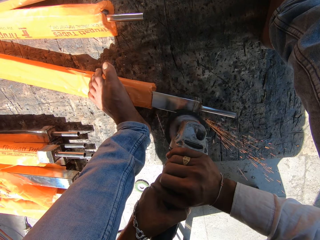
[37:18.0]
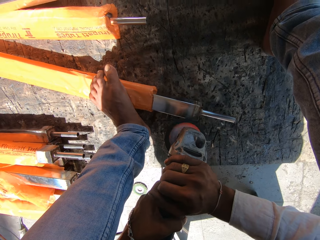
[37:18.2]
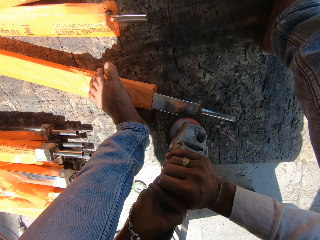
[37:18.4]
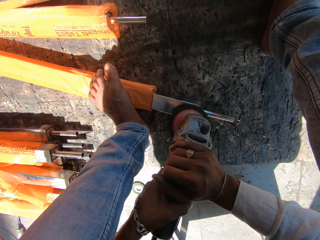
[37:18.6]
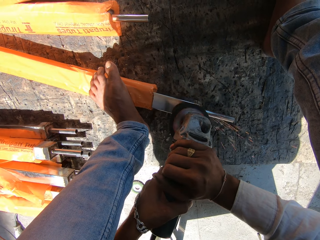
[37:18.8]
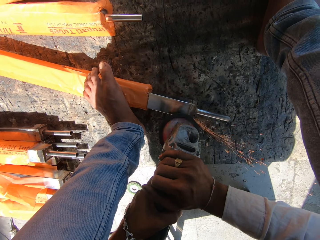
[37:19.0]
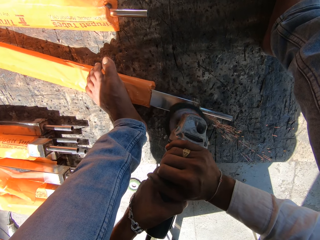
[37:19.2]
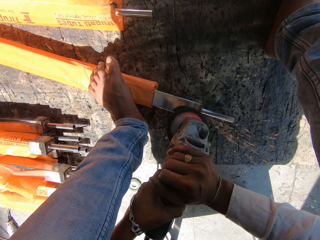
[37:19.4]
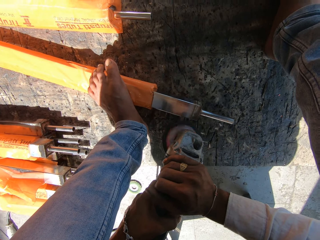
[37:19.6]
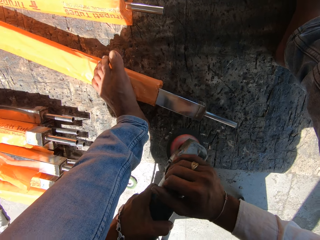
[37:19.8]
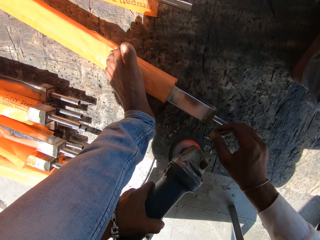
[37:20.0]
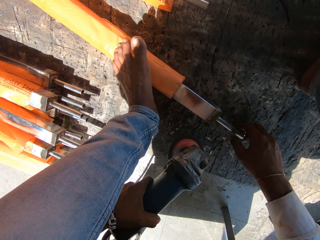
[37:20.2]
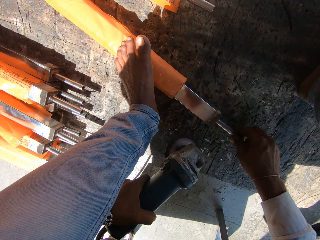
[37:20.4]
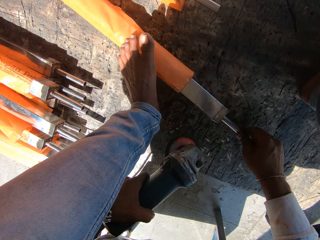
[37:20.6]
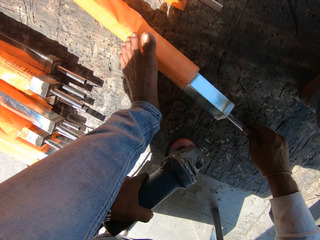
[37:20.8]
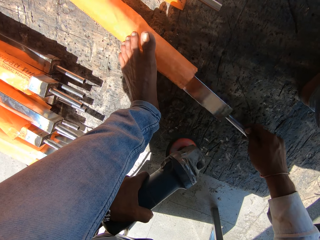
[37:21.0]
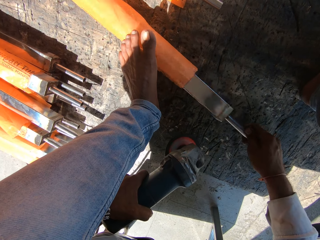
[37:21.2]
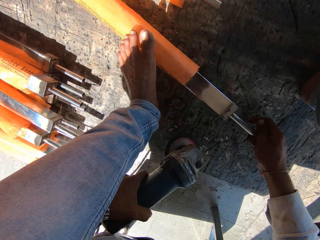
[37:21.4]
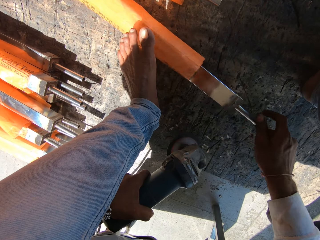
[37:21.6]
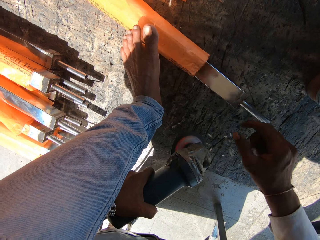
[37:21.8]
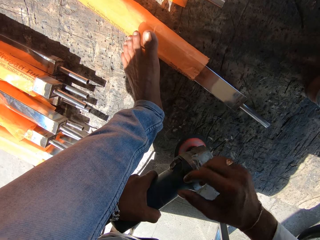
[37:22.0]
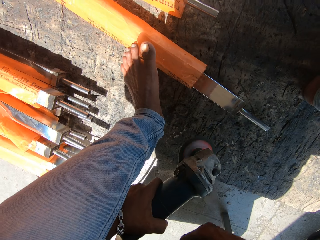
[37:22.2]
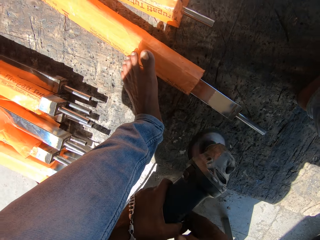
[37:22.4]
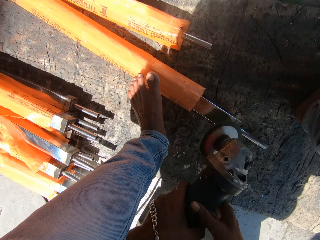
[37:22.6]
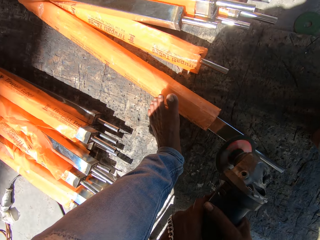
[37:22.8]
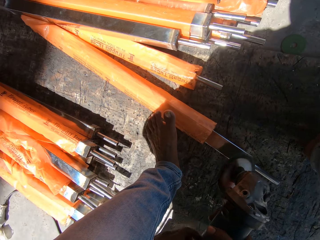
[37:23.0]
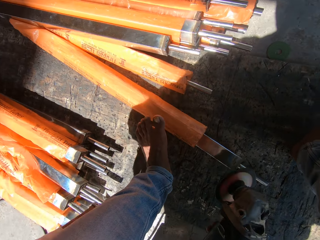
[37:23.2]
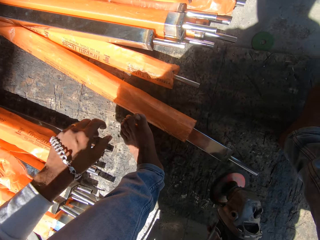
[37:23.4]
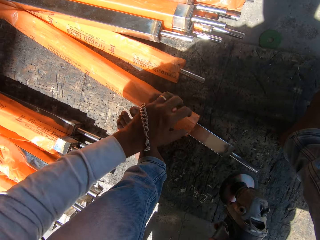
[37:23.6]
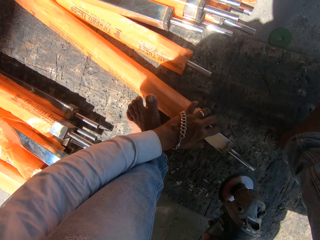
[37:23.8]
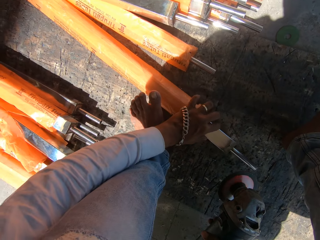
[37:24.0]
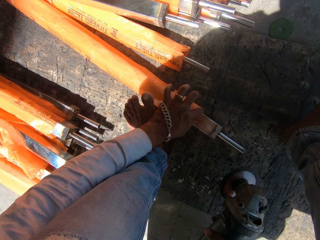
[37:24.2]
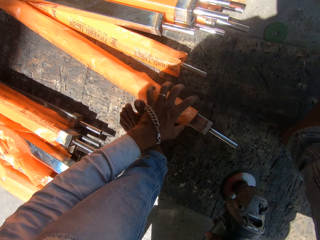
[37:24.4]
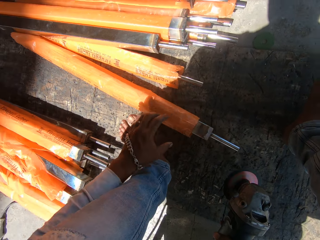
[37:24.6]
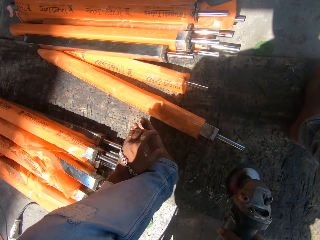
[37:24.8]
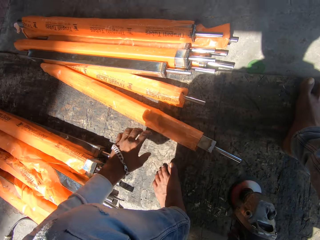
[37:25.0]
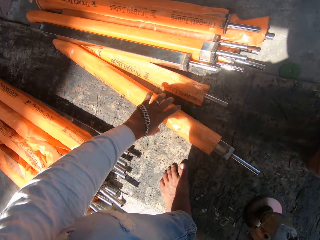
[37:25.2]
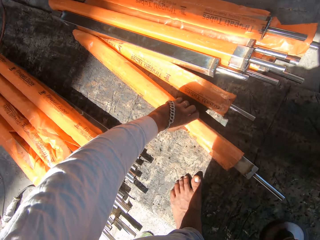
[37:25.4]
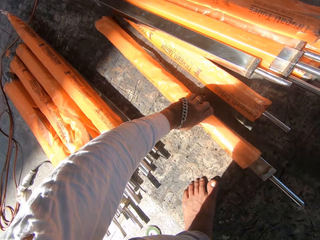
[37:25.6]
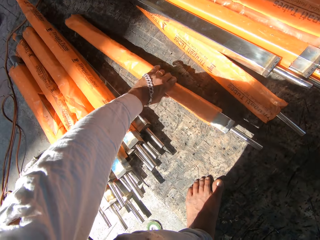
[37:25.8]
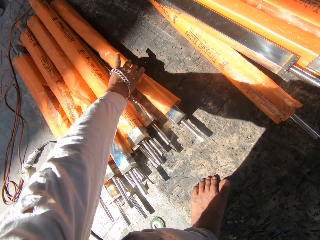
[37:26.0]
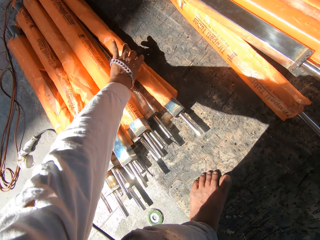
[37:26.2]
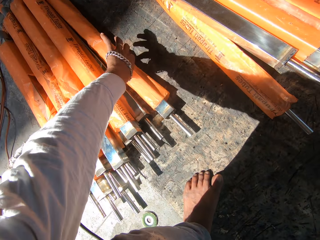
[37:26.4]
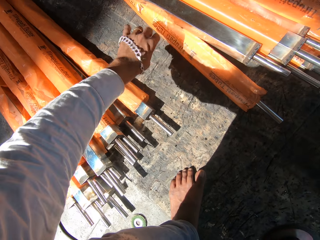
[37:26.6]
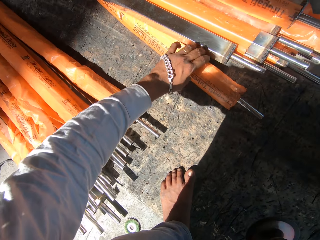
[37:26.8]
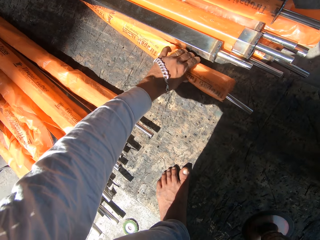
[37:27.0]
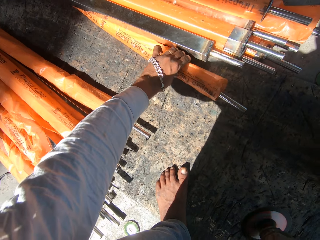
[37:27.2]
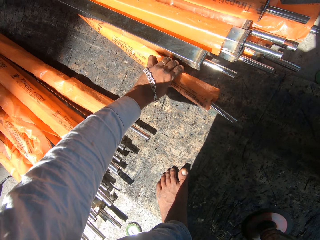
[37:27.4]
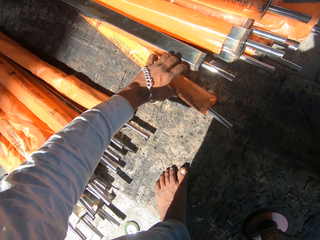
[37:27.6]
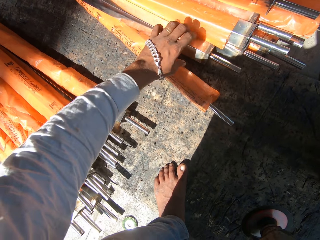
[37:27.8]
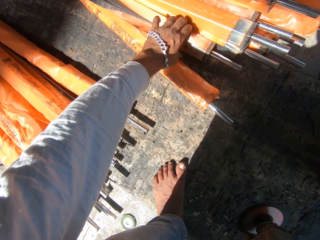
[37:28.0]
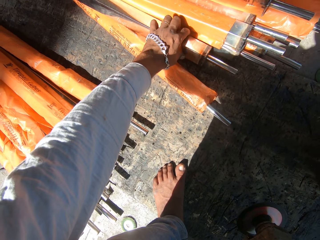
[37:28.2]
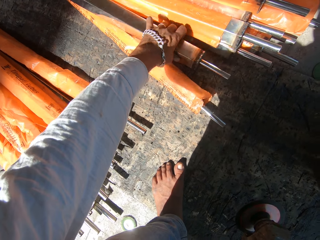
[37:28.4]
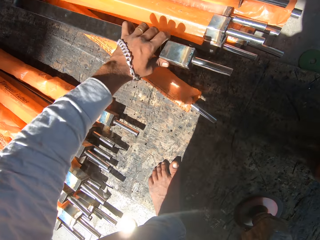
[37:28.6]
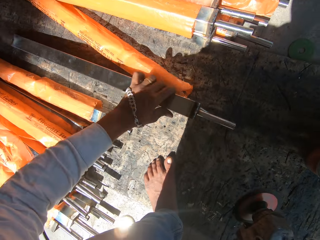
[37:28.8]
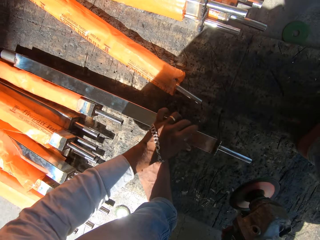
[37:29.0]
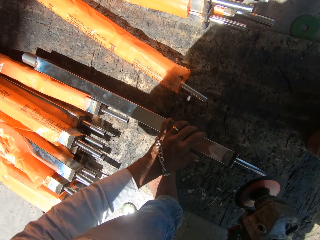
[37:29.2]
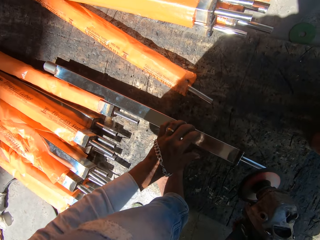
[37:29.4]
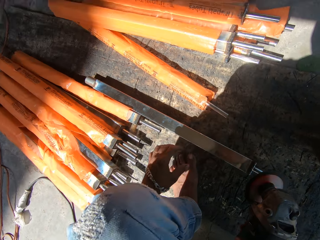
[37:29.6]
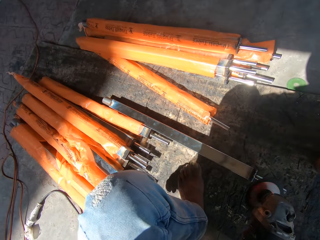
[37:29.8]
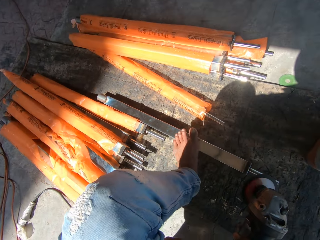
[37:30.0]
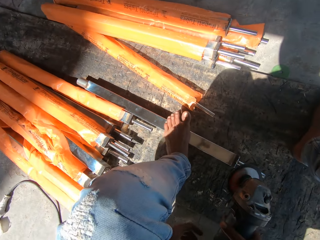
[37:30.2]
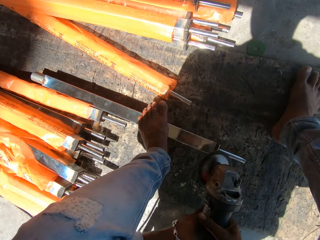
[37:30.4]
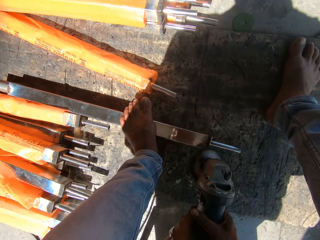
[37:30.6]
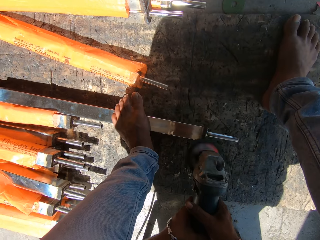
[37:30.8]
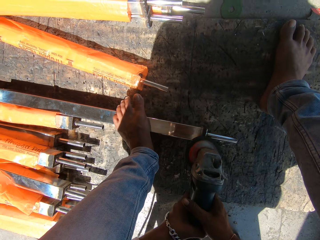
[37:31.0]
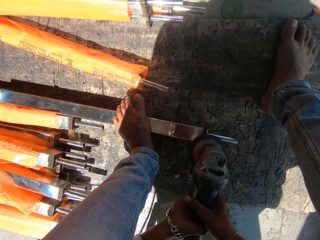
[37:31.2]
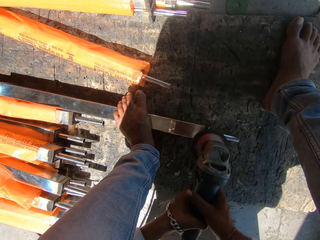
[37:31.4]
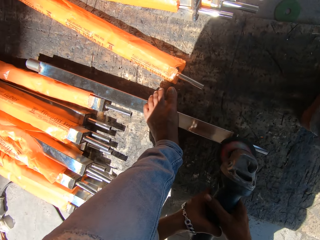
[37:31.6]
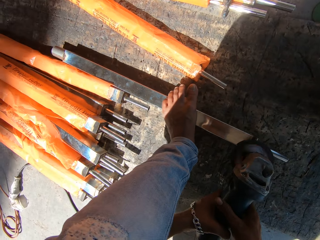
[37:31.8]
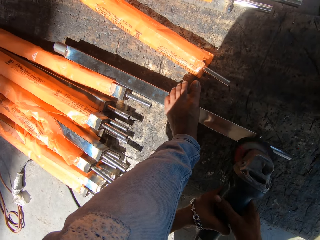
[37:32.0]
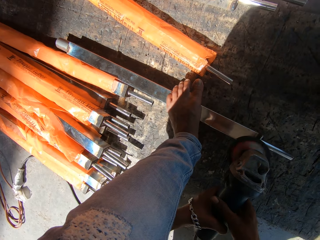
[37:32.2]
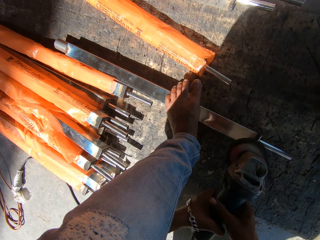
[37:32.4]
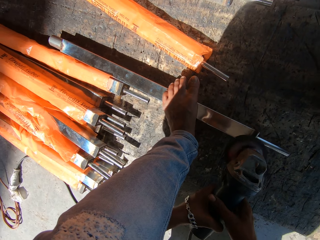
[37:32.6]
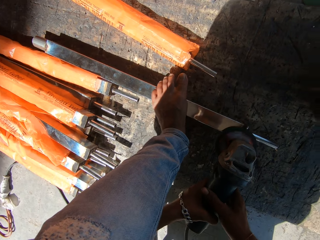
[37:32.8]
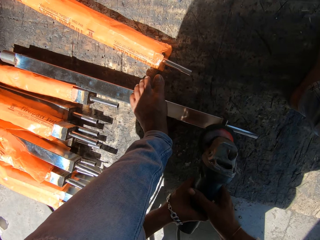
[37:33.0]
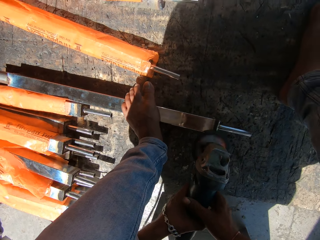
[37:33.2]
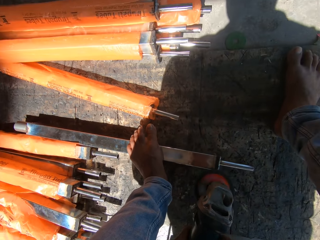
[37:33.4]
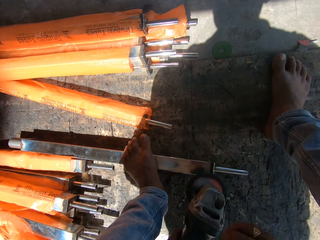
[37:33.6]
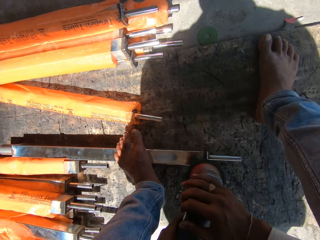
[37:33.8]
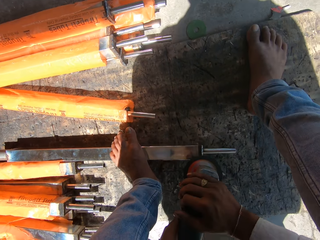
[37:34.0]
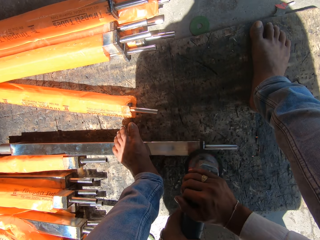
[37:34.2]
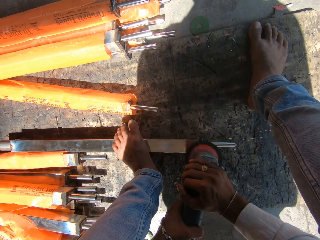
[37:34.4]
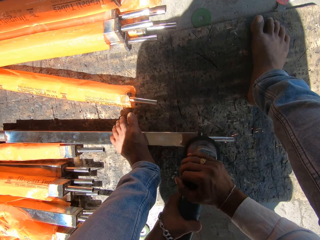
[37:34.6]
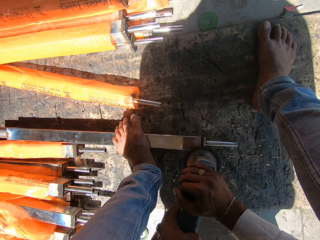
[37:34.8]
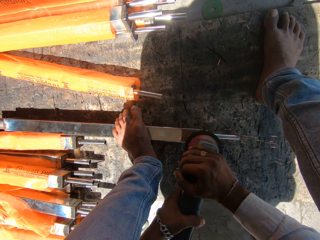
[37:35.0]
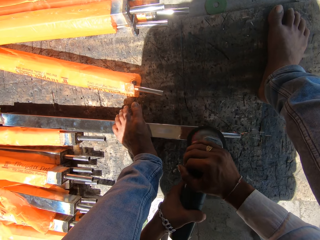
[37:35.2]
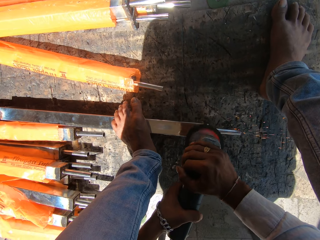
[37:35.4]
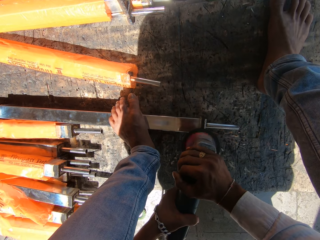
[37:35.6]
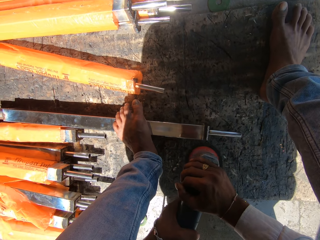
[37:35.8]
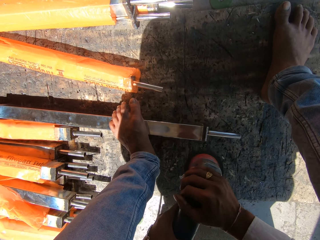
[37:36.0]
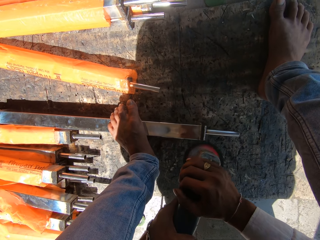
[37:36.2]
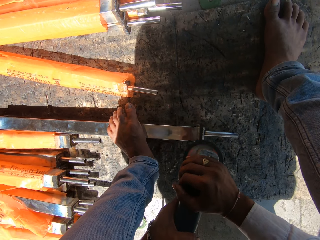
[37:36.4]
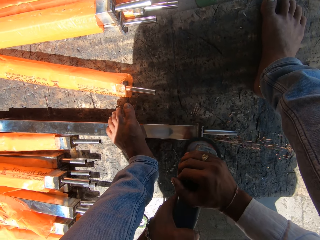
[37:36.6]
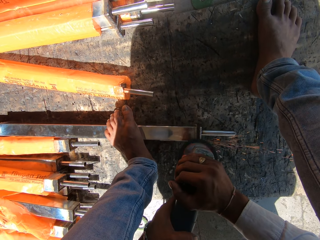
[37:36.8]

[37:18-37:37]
The camera wearer holds the angle grinder with his left hand. He turns the metal baluster on the floor with his right hand. He holds the angle grinder with both hands. He welds the metal. He moves the metal baluster with his left hand. He adjusts the metal. He moves a metal baluster aside on the floor with his left hand. He picks up the metal. He places the metal baluster on the floor with his left hand. He places his left foot on the metal baluster on the floor. He holds the angle grinder with both hands and sands the metal baluster on the floor with the angle grinder in both hands. He welds the metal.

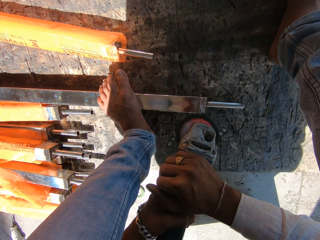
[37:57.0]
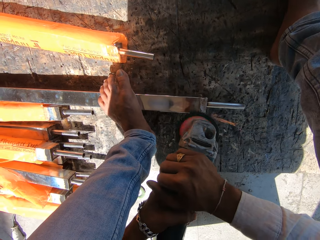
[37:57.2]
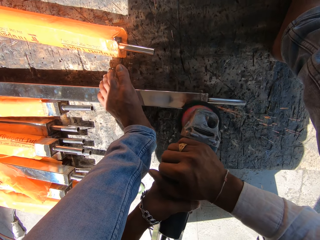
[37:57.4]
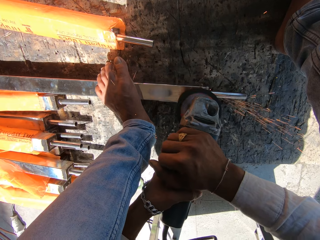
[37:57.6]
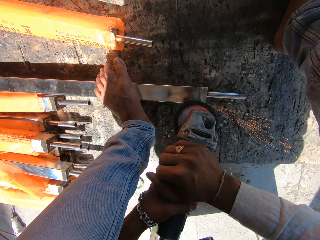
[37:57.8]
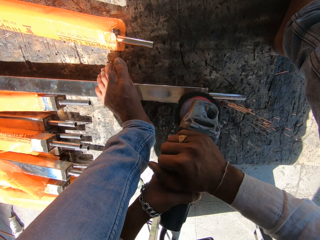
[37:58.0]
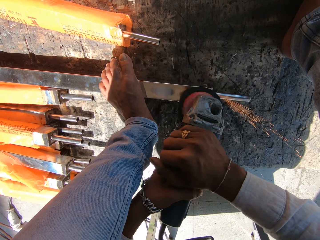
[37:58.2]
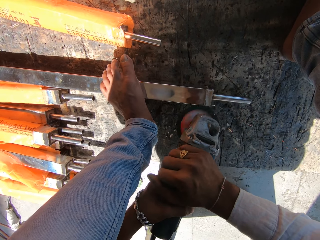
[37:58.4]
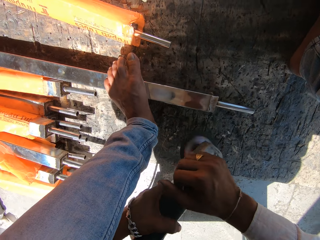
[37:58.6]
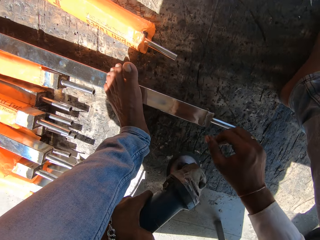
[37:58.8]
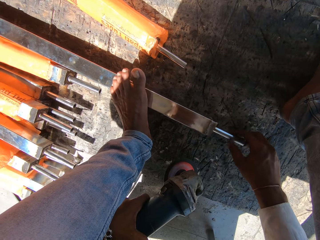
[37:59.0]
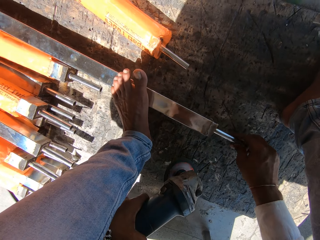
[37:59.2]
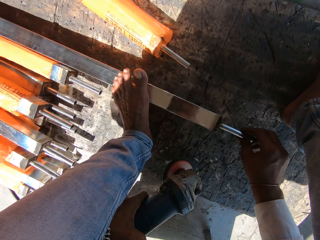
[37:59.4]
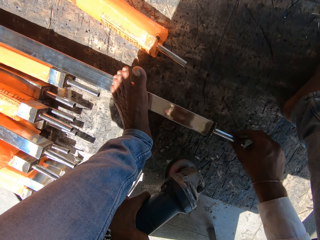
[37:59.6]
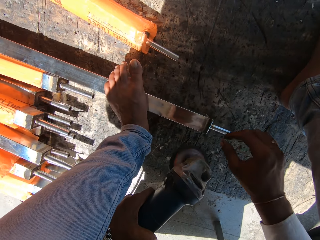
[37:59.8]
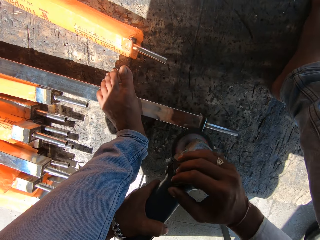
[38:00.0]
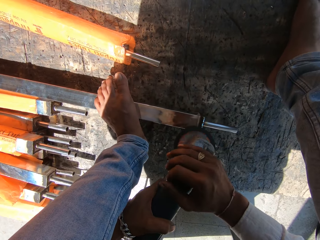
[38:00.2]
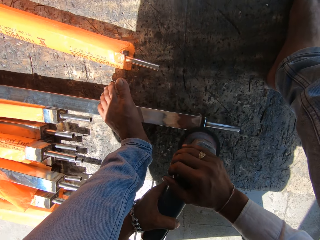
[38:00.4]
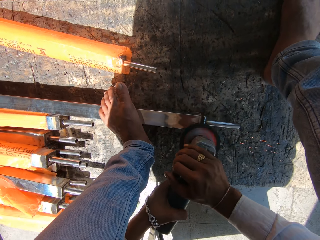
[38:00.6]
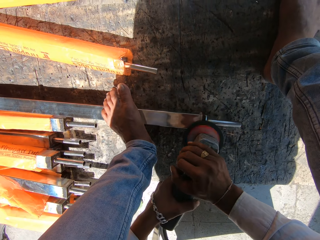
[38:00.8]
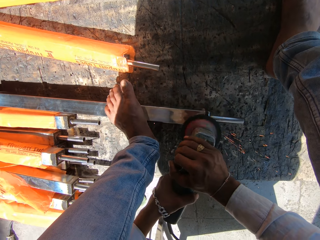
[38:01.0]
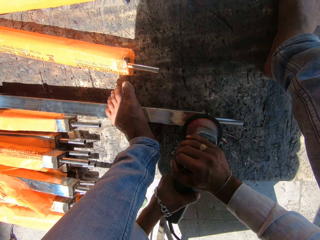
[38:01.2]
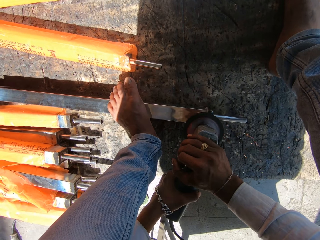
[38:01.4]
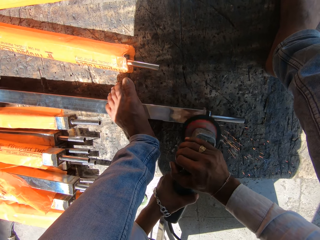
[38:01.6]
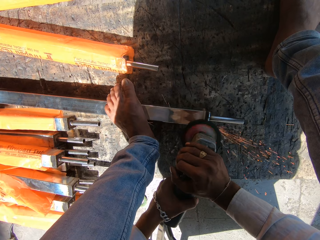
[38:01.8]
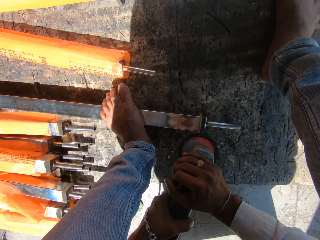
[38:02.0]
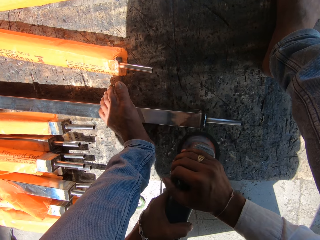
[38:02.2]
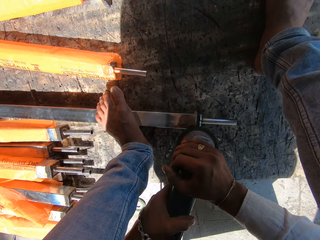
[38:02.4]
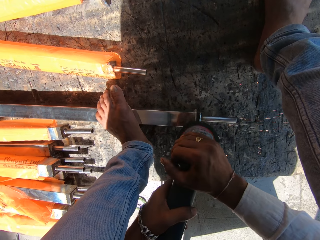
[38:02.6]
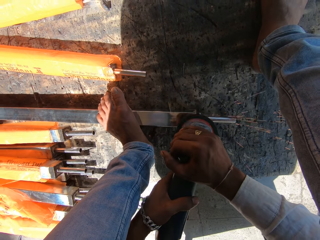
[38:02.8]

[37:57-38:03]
The camera wearer holds the angle grinder with his left hand. He turns the metal baluster on the floor with his right hand. He holds the angle grinder with both hands. He sands the metal baluster on the floor with the angle grinder in both hands. He welds a metal.
